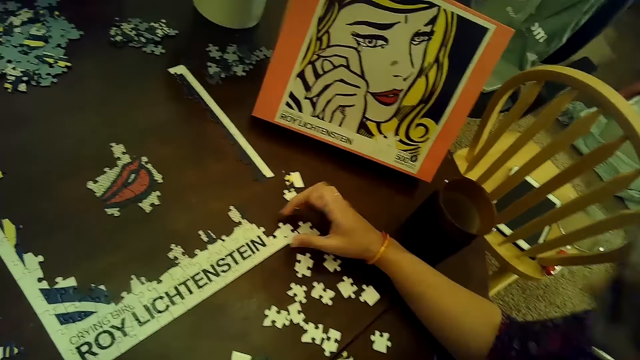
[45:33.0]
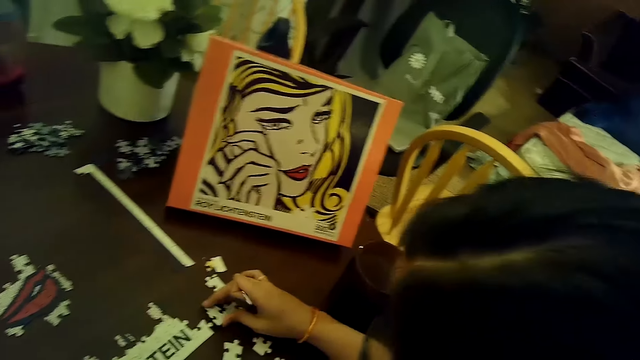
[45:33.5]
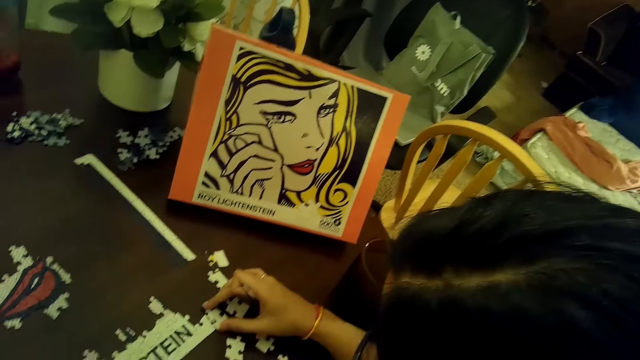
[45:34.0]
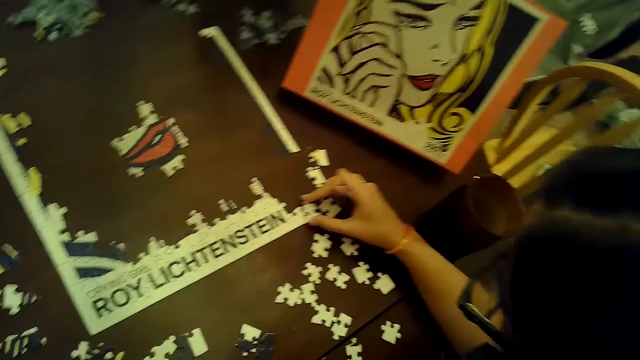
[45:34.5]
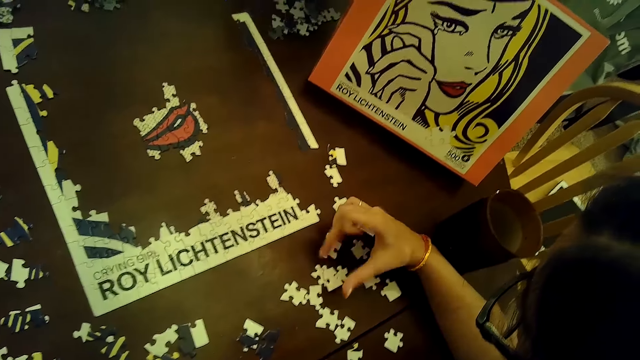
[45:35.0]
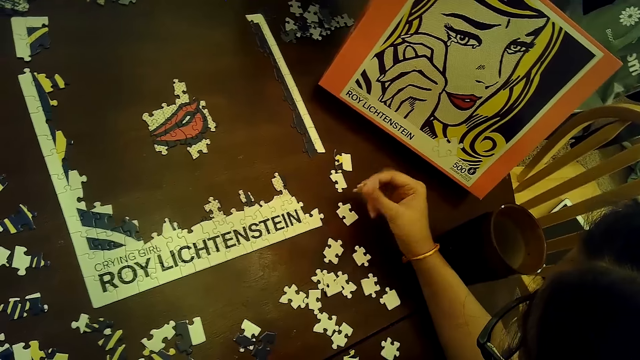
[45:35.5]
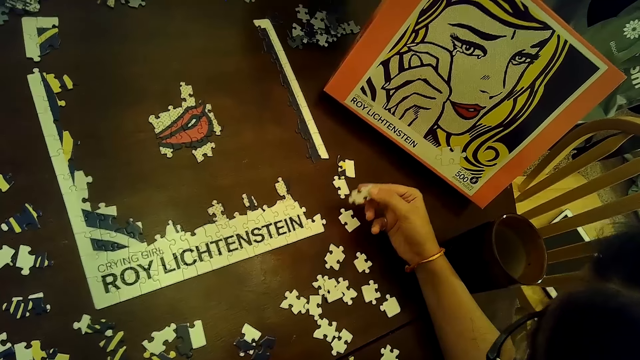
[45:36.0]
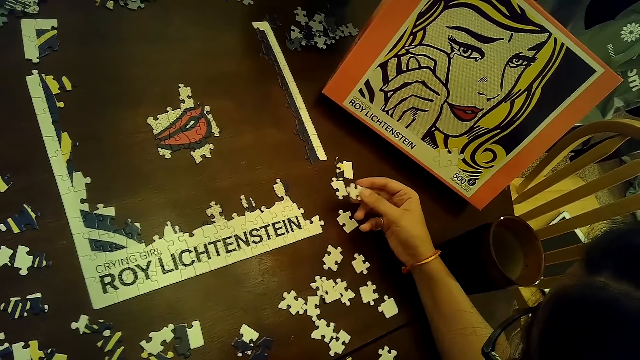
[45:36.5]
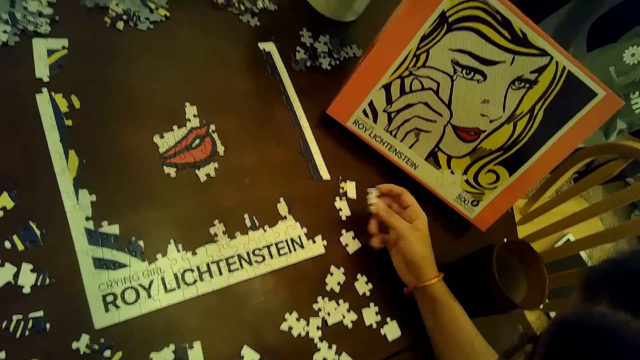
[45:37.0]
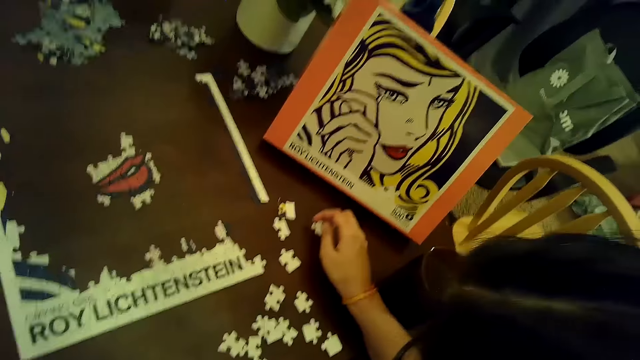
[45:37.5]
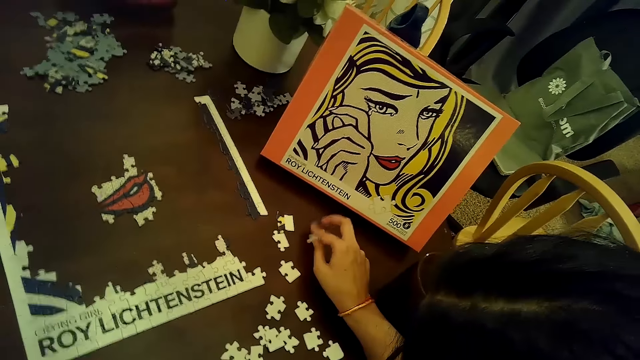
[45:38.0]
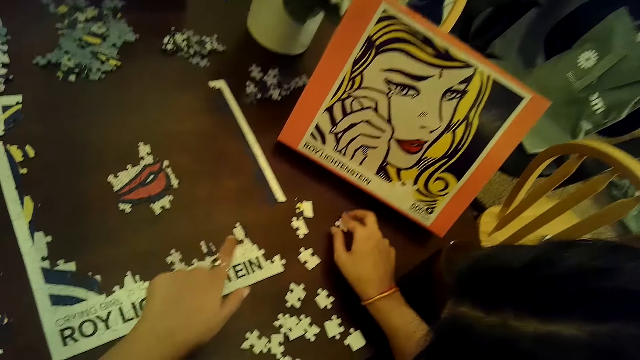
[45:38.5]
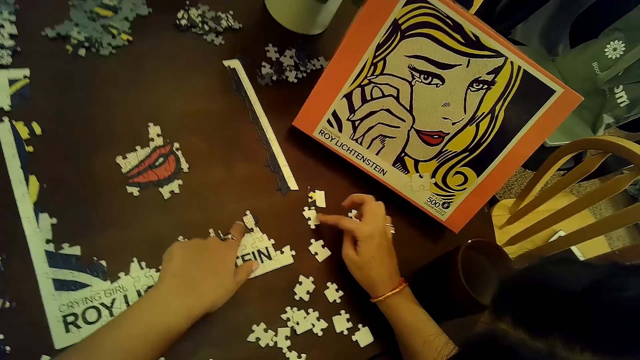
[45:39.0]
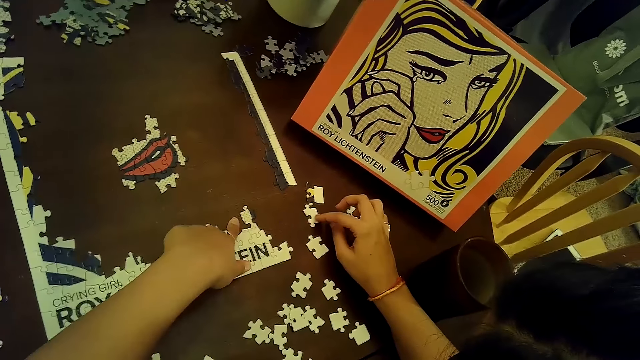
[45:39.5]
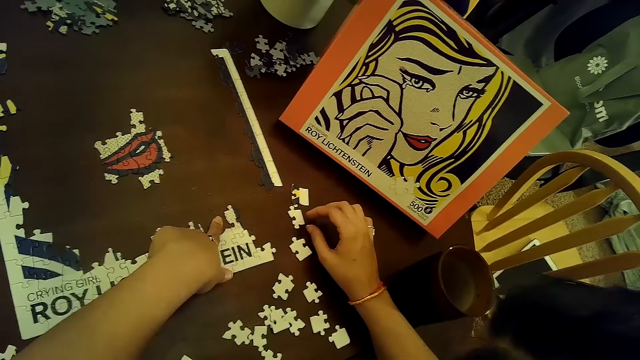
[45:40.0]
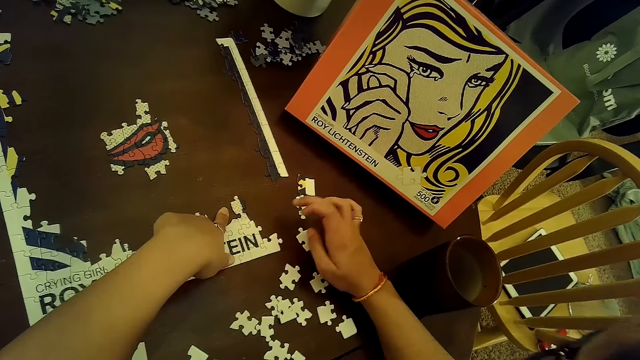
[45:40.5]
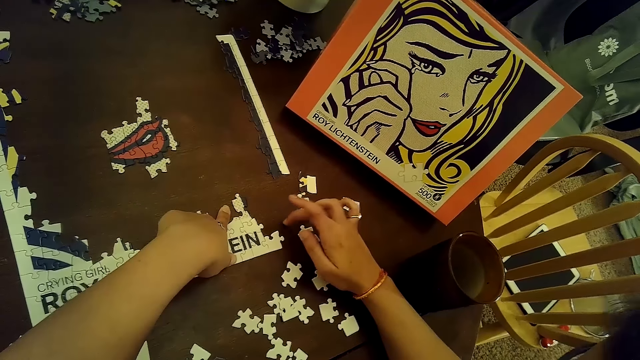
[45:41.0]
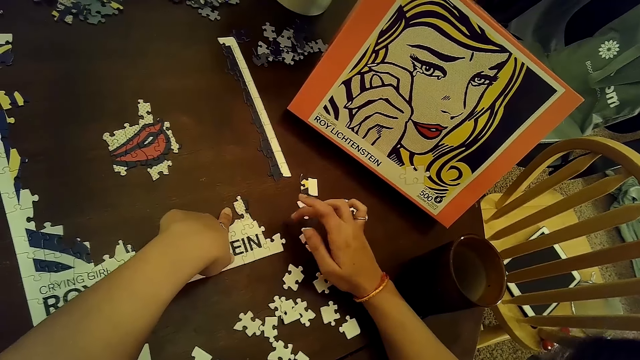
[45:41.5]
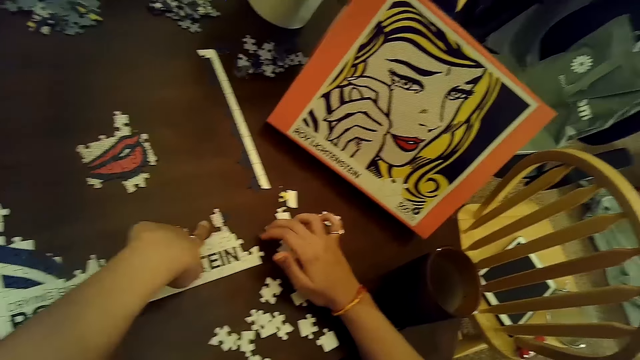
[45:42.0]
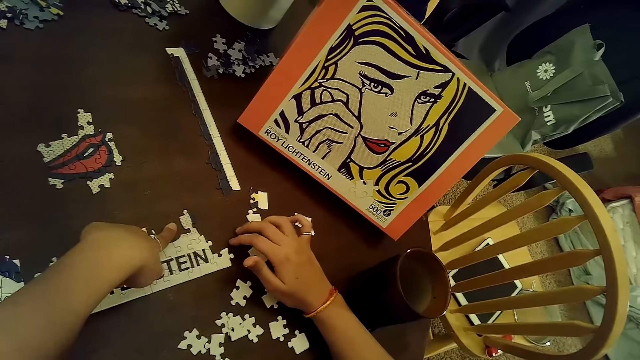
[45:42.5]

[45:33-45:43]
A woman picks up a puzzle piece from the puzzle with her right hand. The woman places the puzzle piece on the puzzle with her right hand. The woman places the puzzle piece on the table with her right hand. The woman places a puzzle piece on the table with her right hand. The camera wearer points at the puzzle. She touches the table with her left hand. The woman moves a puzzle piece with her right hand. The woman taps the table with her right hand.

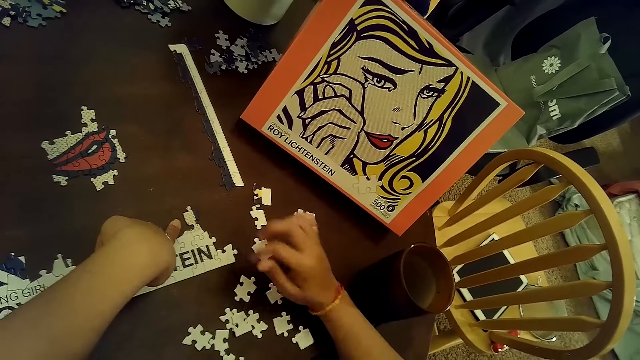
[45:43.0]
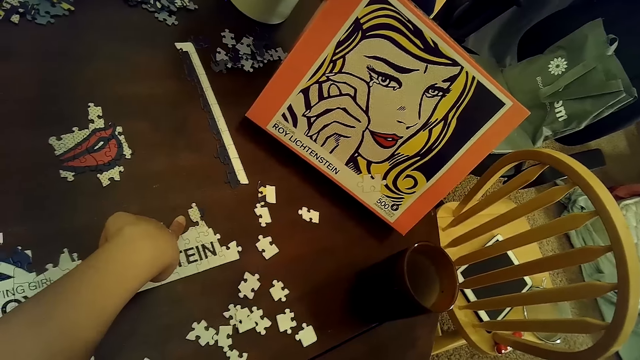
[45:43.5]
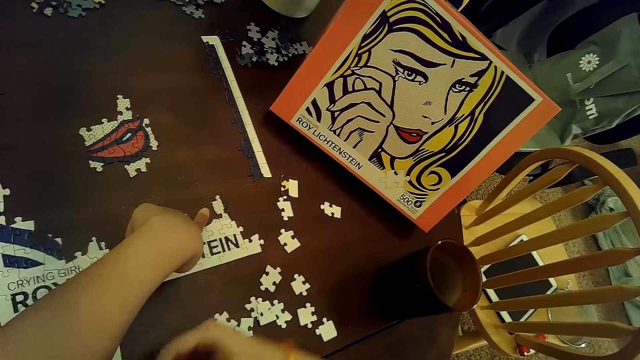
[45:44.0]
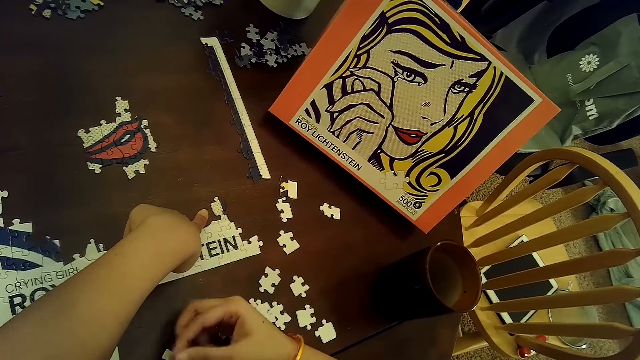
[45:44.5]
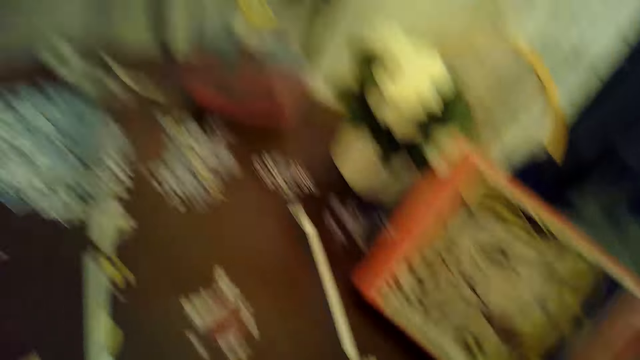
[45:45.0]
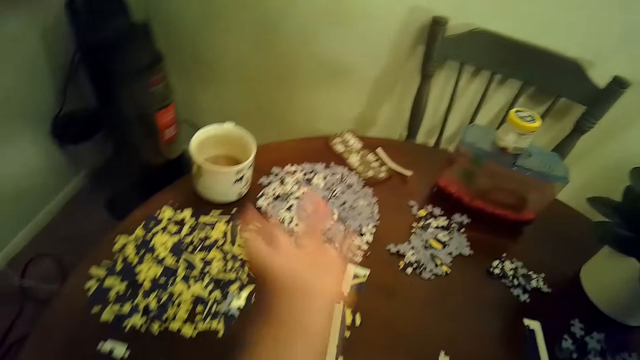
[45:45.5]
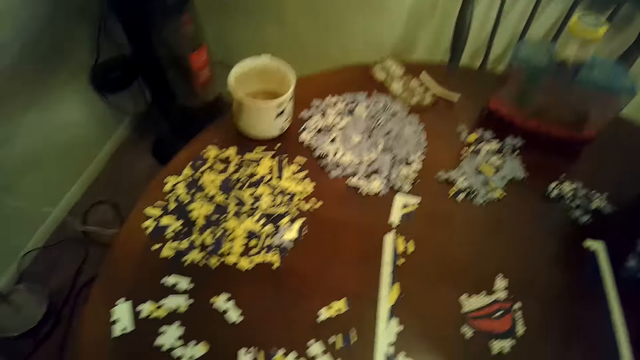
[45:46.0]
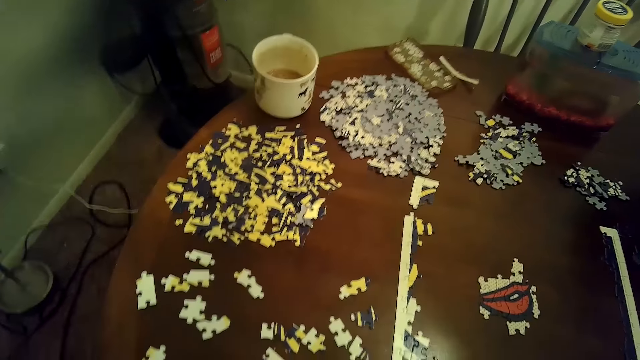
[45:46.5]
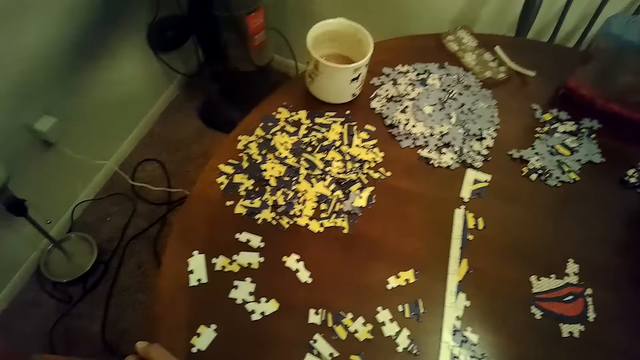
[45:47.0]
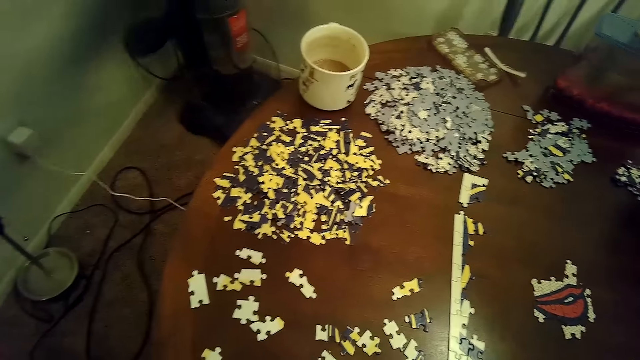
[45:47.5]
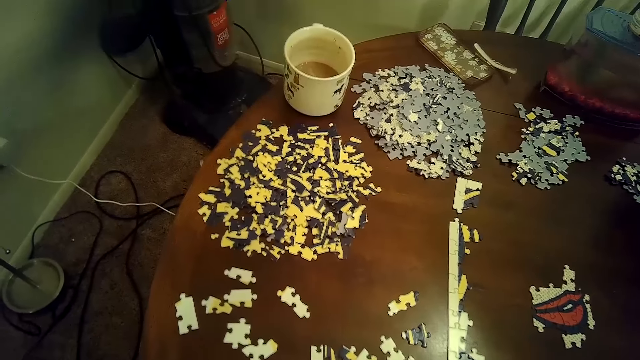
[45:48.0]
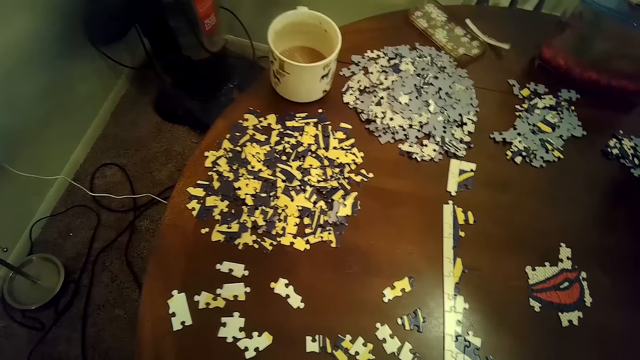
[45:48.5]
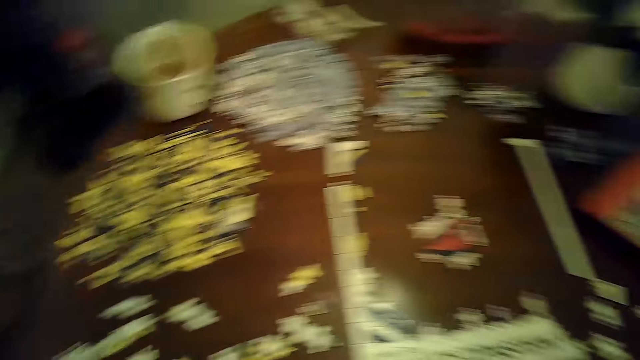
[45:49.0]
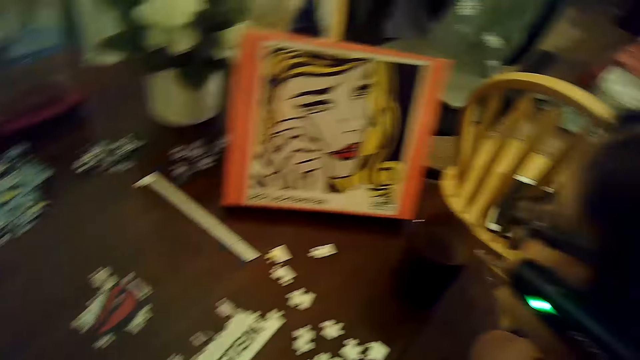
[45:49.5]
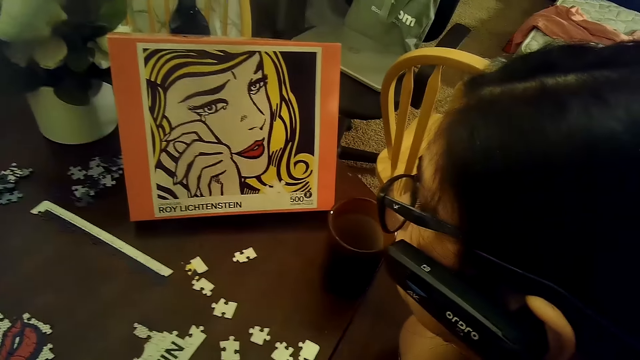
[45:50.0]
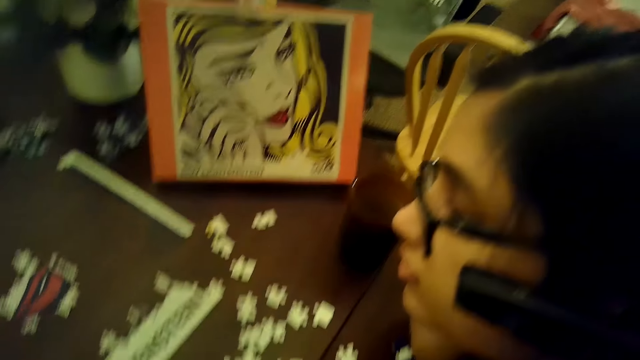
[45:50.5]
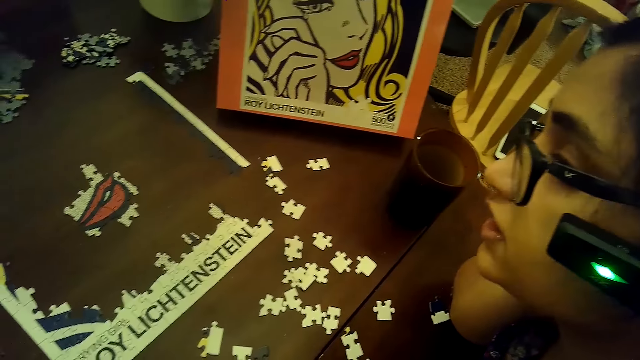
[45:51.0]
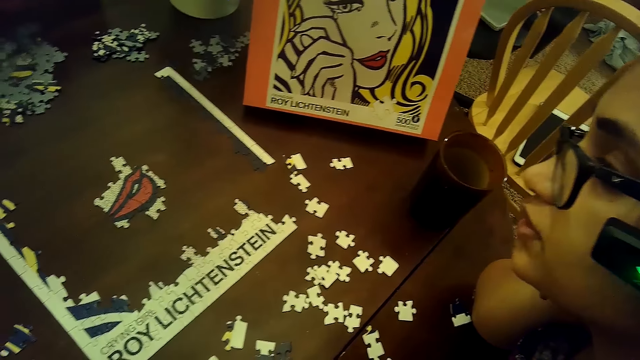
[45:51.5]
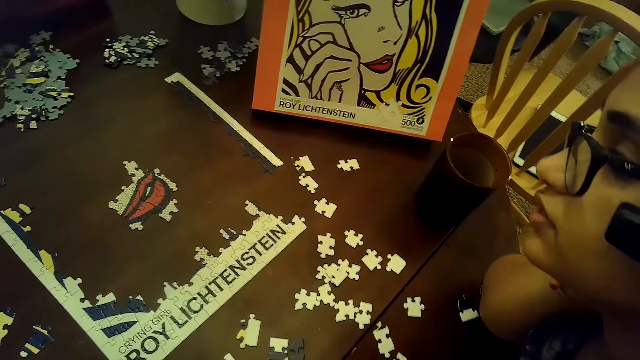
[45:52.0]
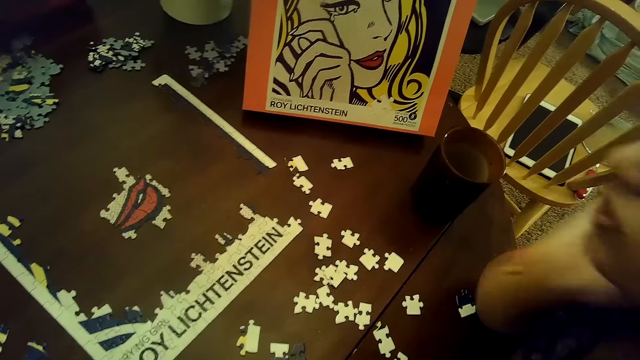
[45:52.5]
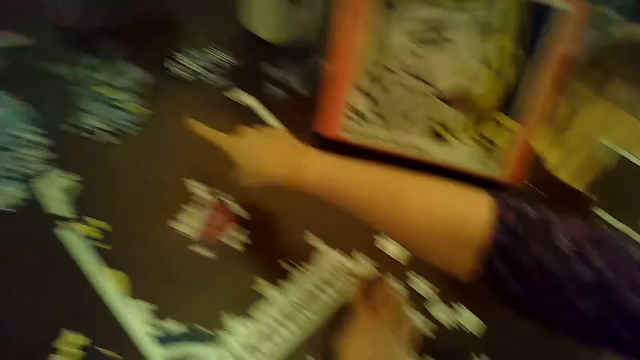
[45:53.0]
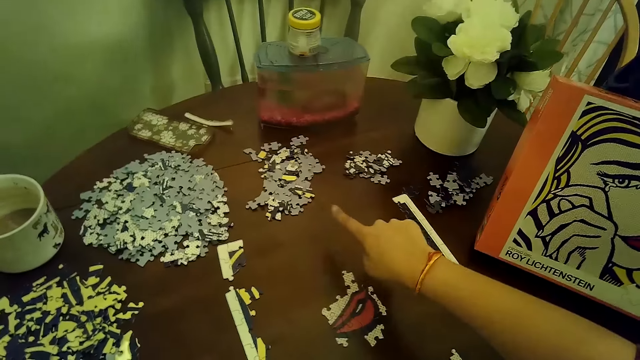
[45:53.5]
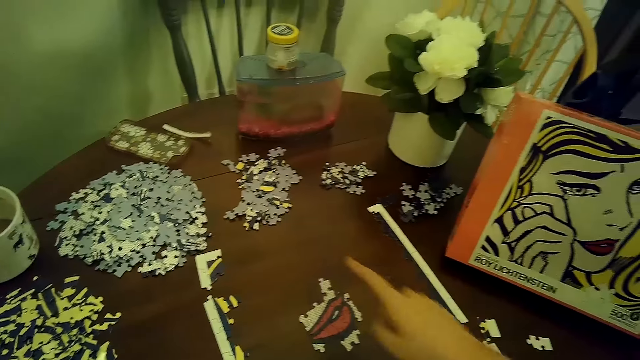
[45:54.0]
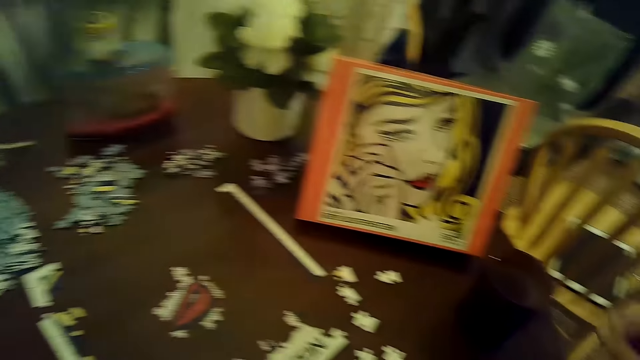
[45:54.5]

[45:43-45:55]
A woman picks up a card on the table. The woman holds a puzzle piece with her right hand. The camera wearer sways a hand in the air. The woman talks to the camera wearer. The woman points at the cards on the table.
